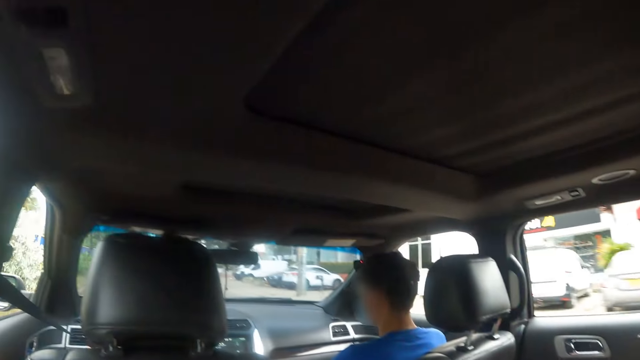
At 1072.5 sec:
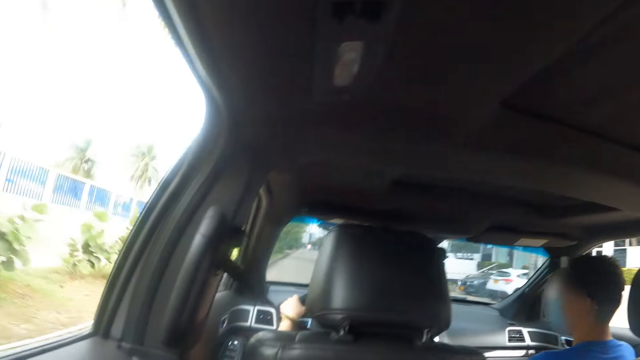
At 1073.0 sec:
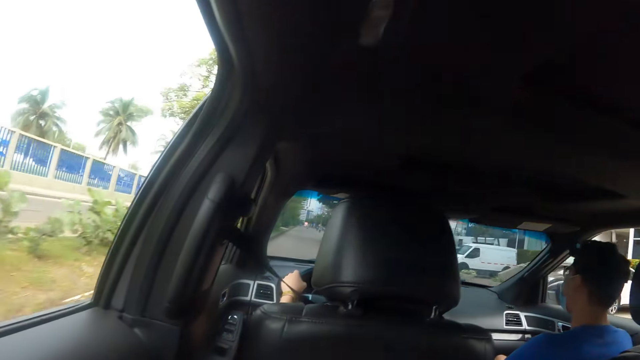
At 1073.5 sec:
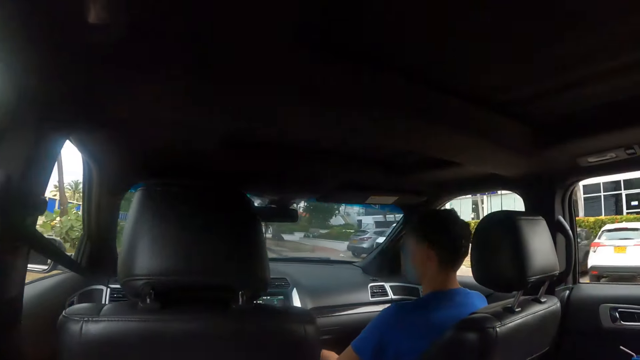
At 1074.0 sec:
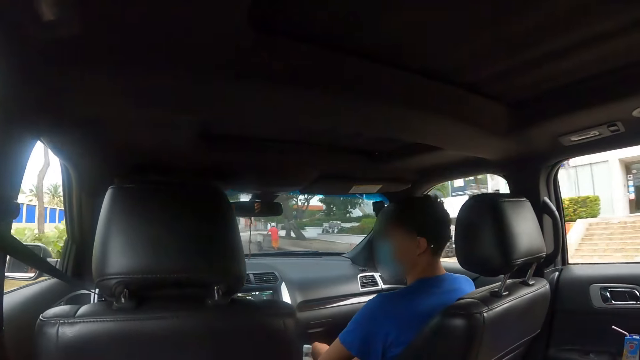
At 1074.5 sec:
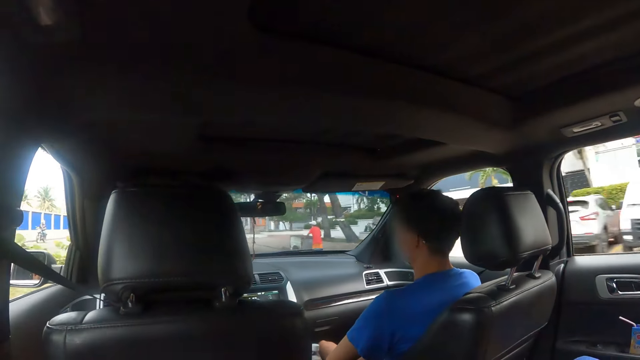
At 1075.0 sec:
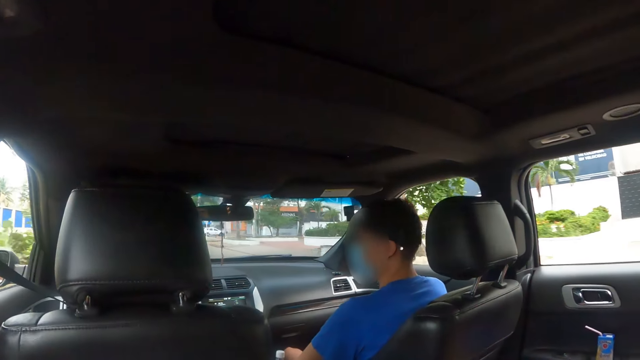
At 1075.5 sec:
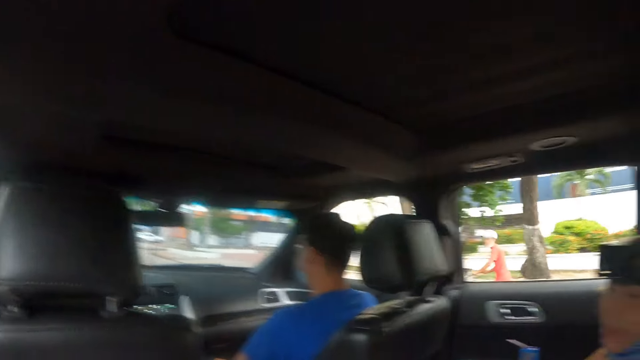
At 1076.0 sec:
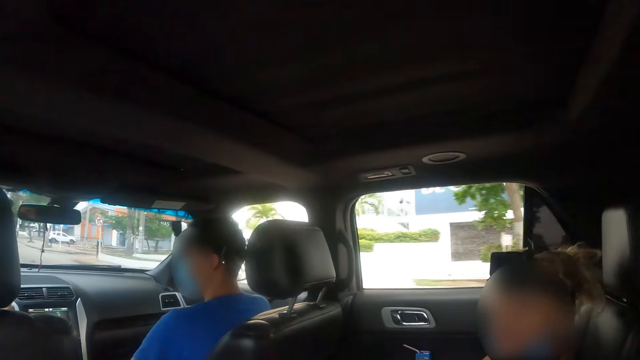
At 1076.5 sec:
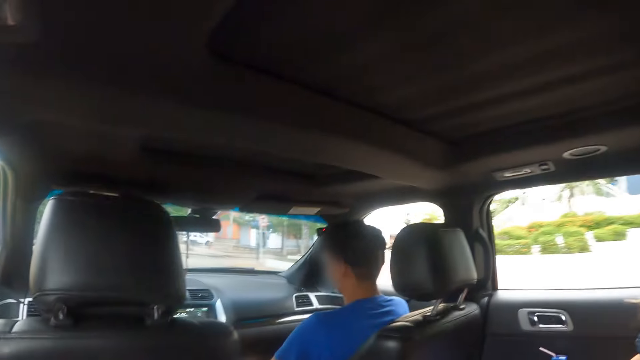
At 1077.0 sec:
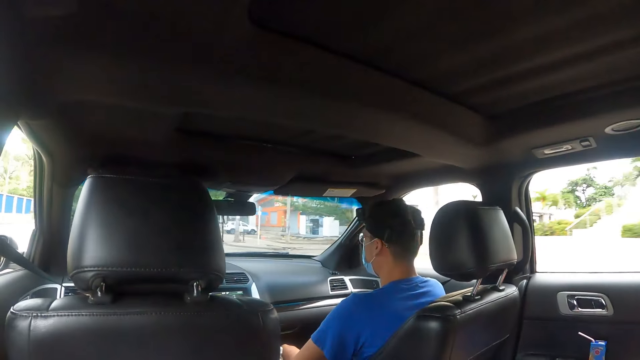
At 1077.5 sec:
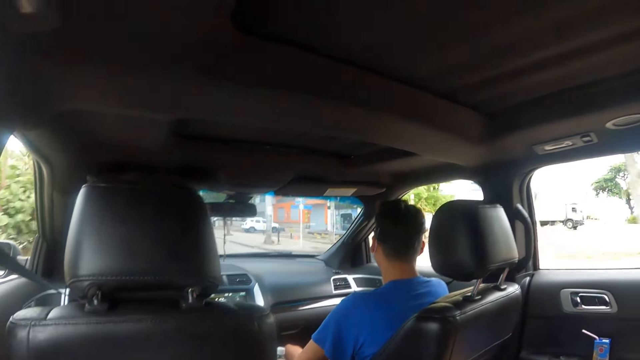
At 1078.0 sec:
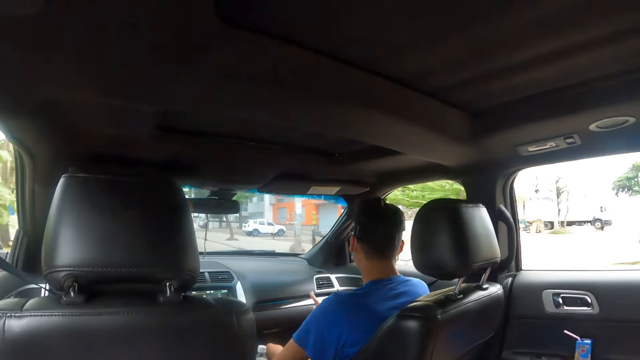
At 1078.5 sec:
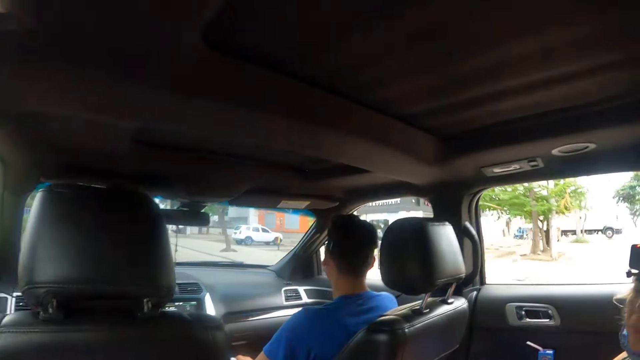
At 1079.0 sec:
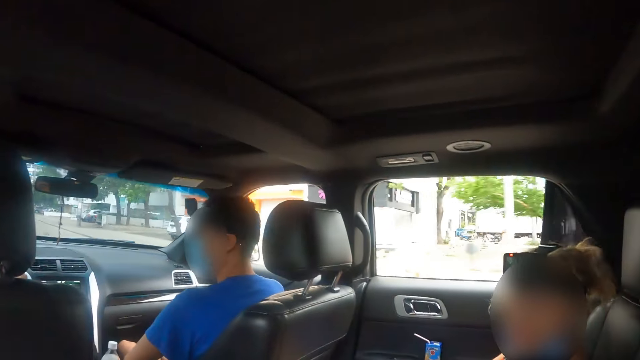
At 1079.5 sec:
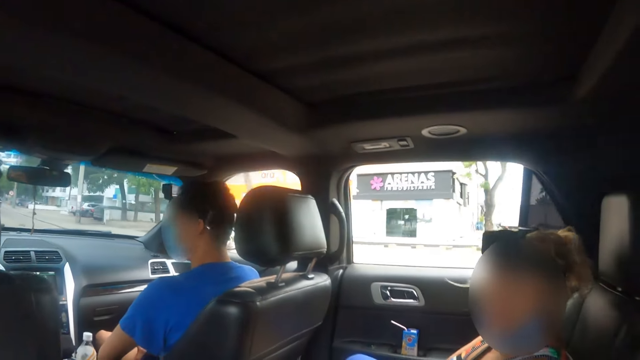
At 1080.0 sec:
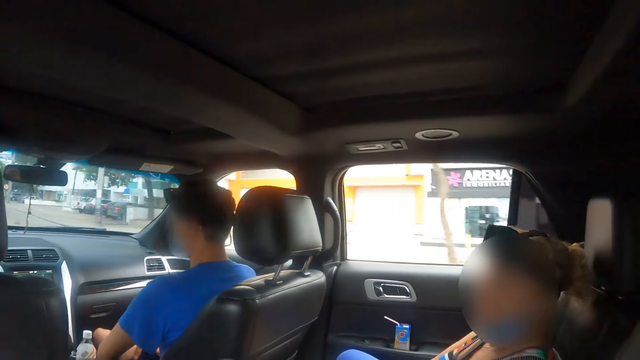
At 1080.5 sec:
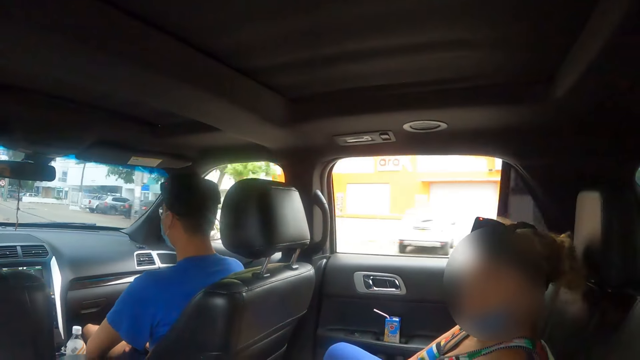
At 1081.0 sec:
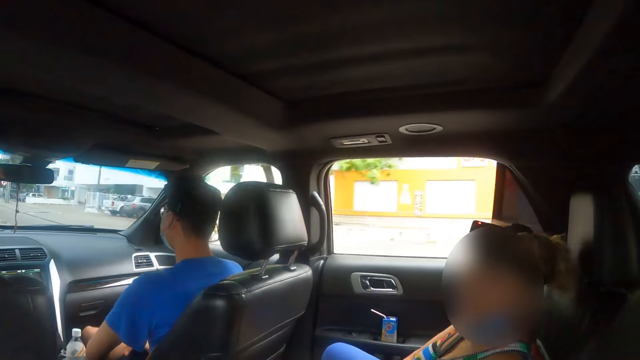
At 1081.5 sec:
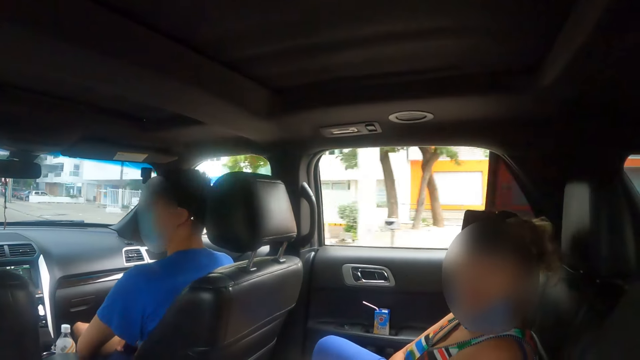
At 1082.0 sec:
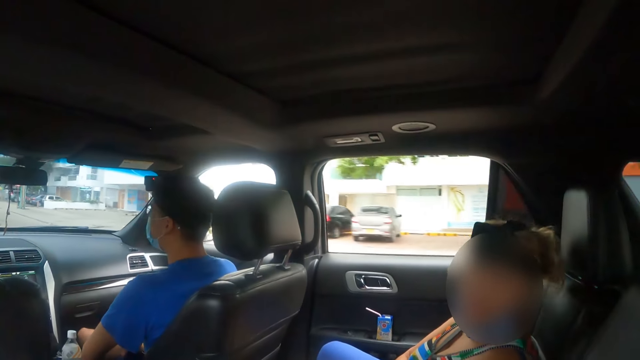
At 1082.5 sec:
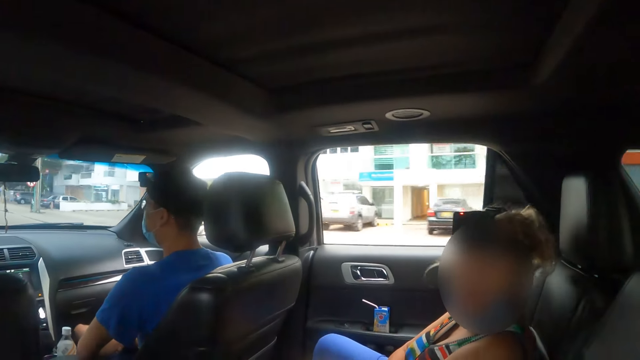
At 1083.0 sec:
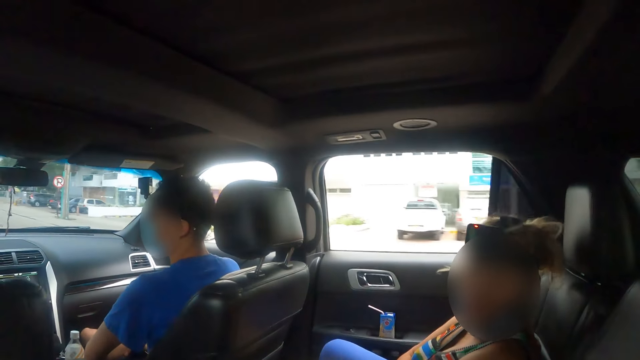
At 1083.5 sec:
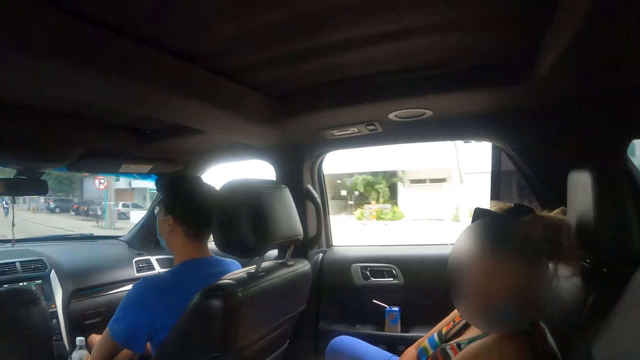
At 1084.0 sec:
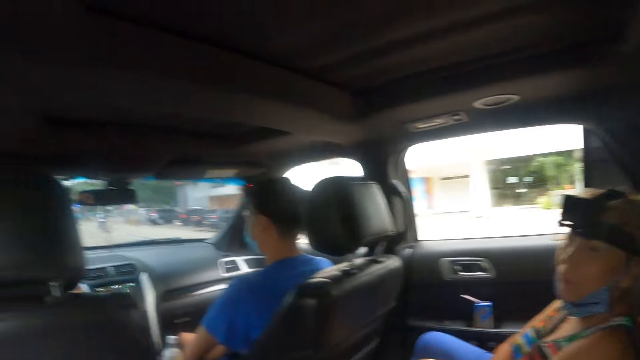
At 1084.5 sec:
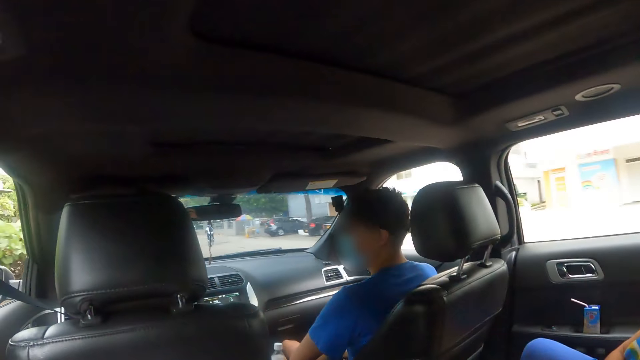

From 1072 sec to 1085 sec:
The camera wearer looks through the window. They interact with a person.

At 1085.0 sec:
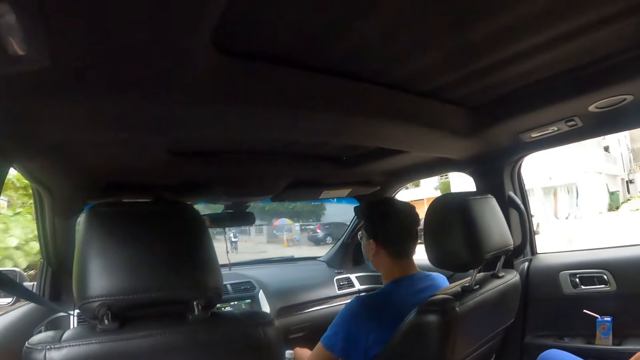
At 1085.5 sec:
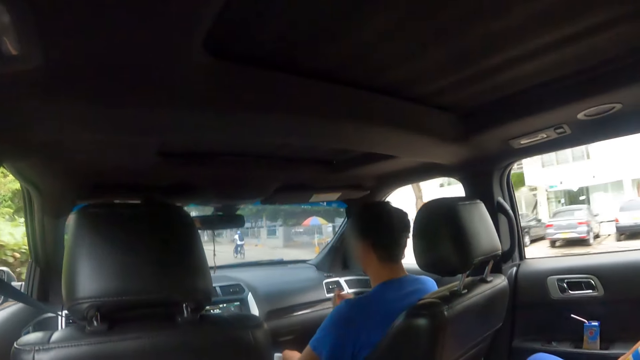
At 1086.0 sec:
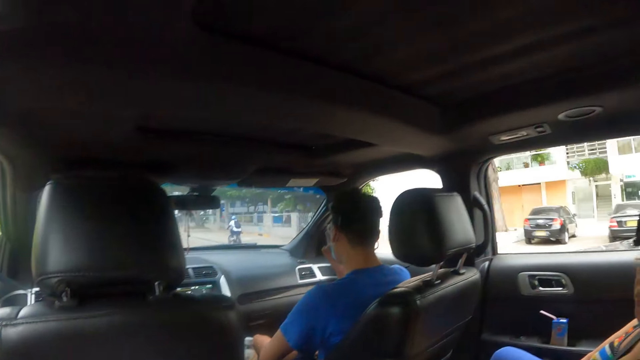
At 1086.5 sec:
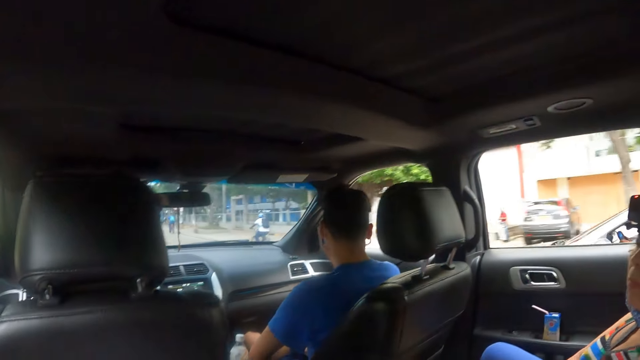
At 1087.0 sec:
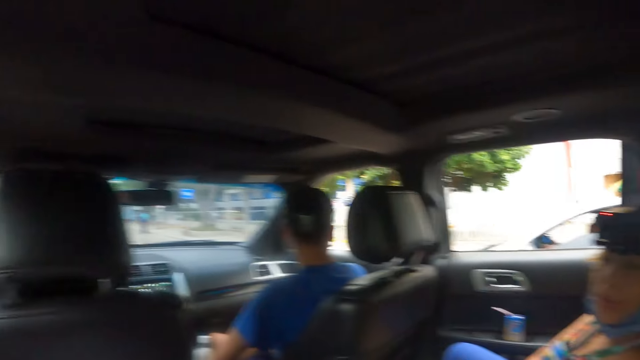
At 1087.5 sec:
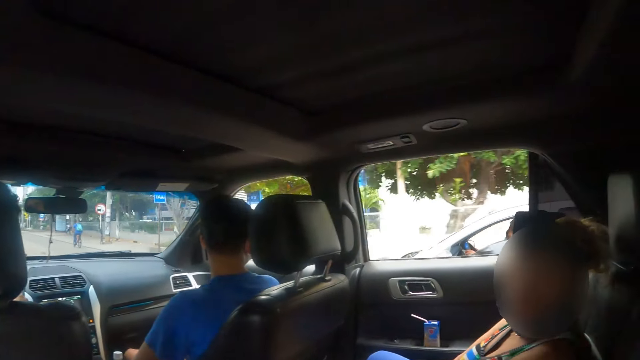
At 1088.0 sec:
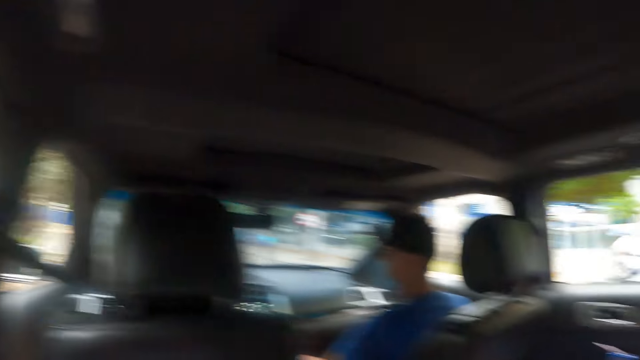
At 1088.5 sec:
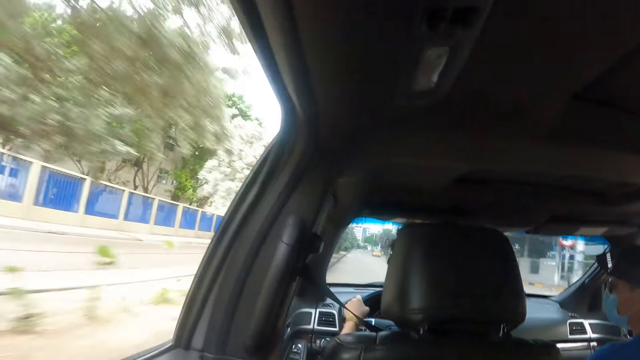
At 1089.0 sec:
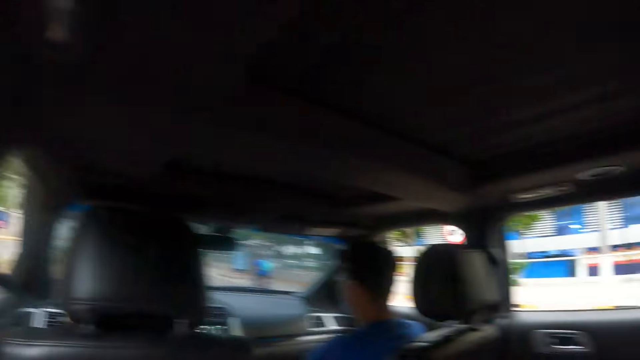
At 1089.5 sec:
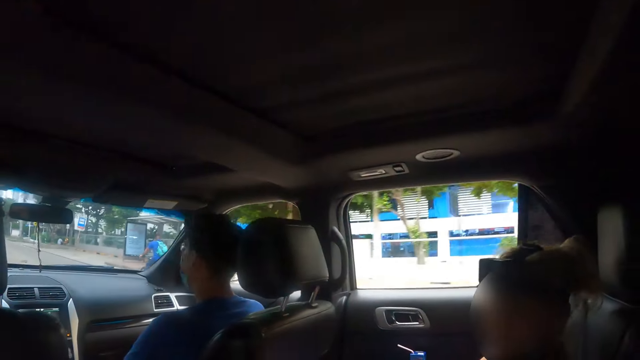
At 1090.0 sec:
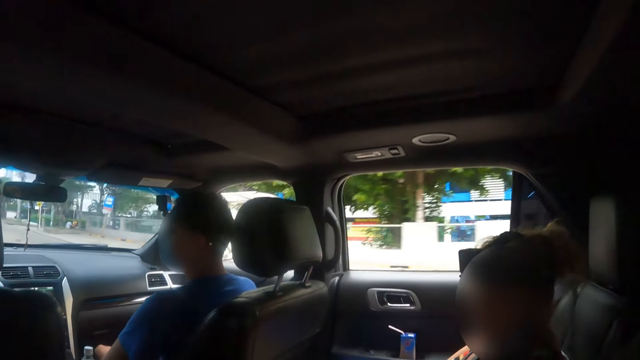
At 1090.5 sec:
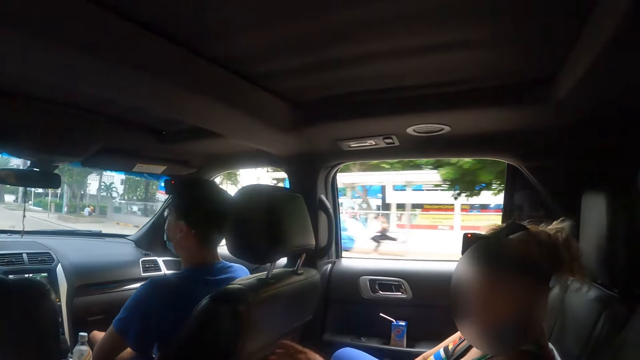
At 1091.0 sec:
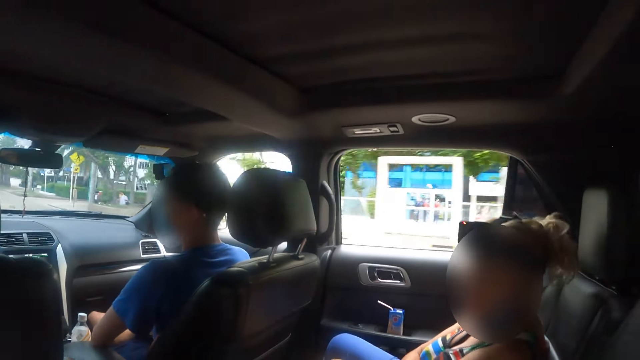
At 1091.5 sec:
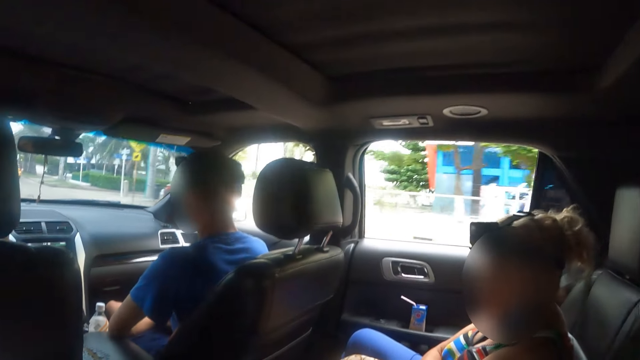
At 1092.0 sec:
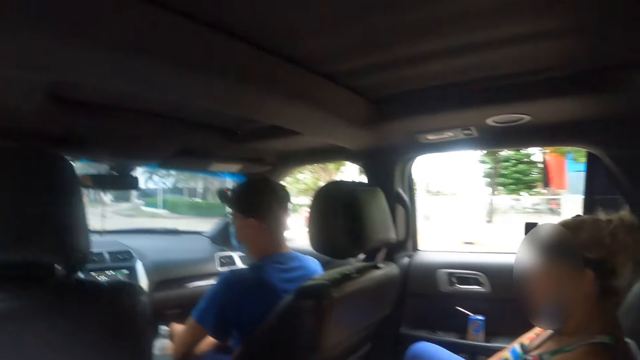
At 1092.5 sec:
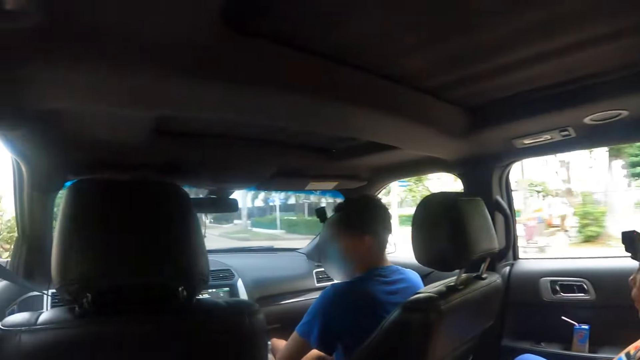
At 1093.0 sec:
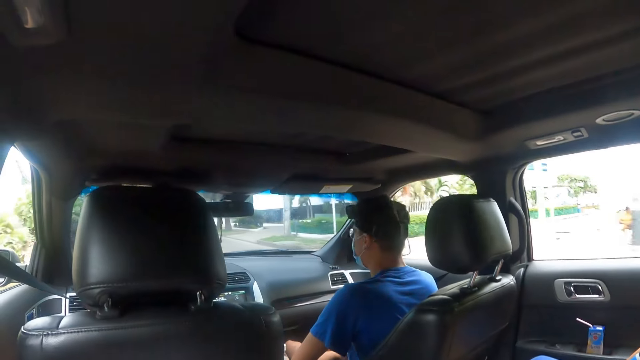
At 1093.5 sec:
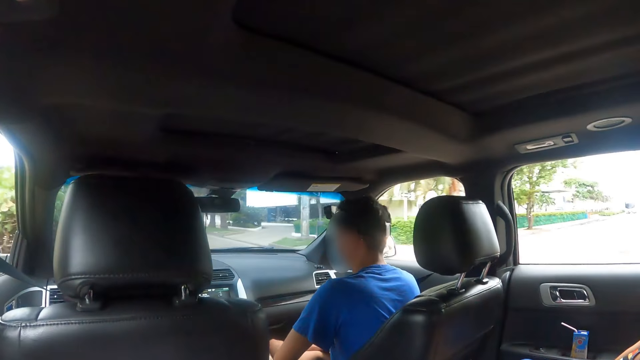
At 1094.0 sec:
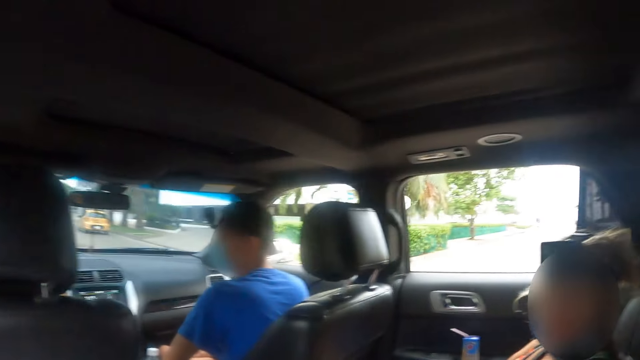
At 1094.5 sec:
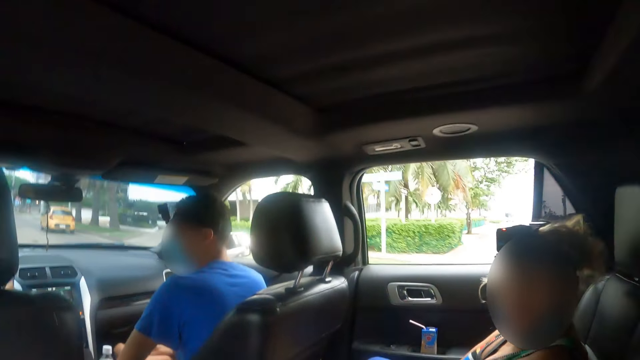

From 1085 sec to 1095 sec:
The camera wearer looks through the window. They interact with a person.
